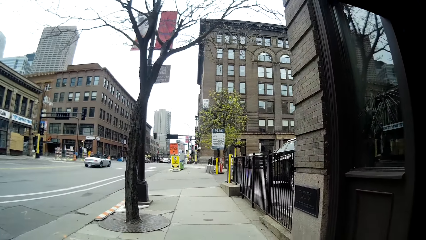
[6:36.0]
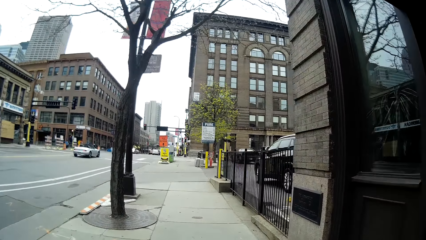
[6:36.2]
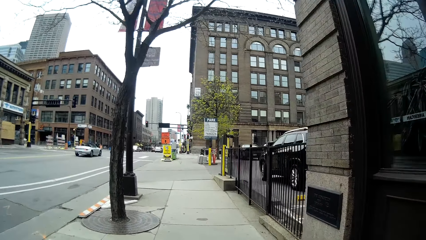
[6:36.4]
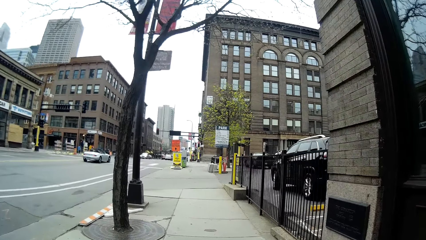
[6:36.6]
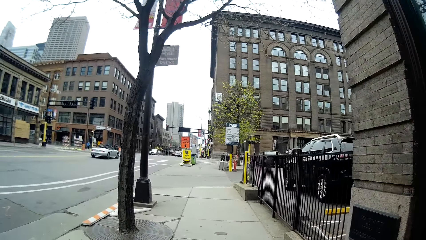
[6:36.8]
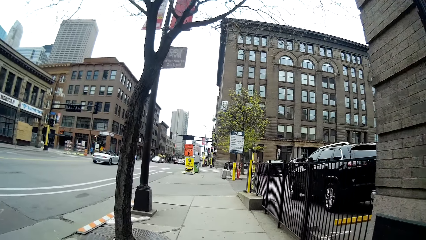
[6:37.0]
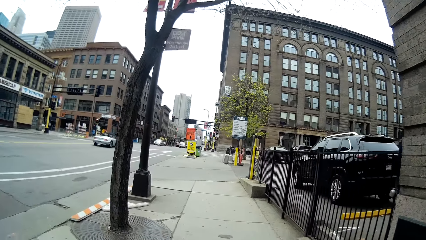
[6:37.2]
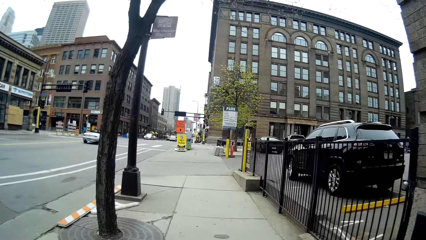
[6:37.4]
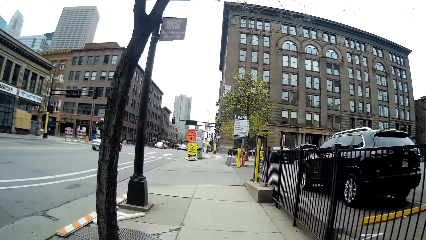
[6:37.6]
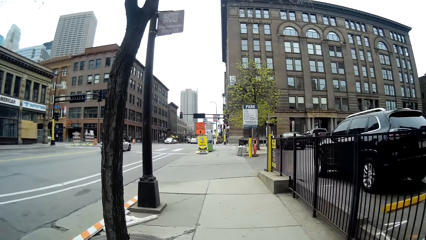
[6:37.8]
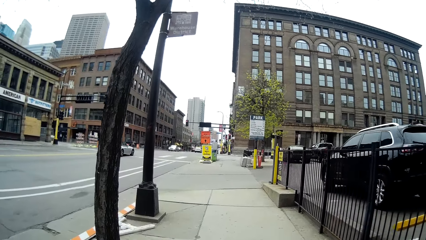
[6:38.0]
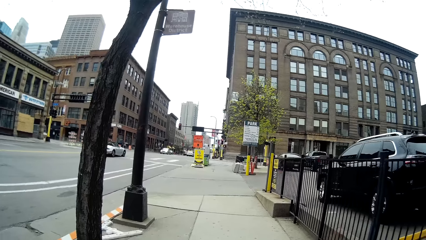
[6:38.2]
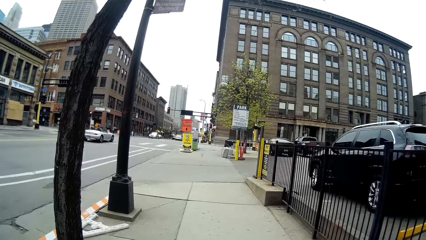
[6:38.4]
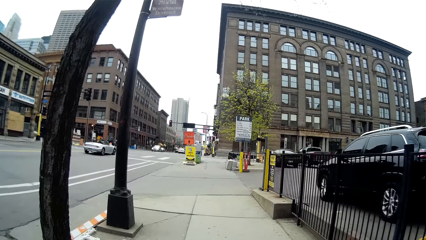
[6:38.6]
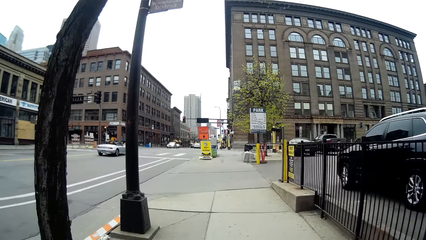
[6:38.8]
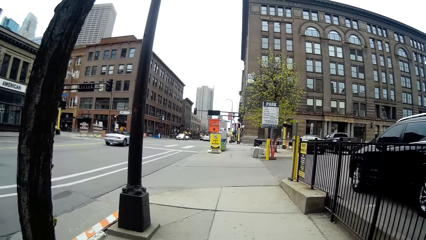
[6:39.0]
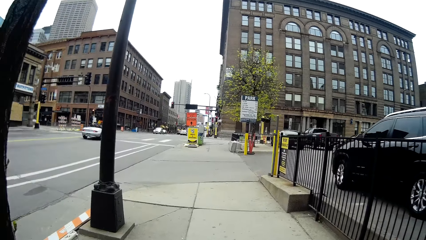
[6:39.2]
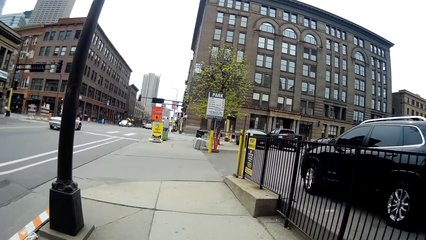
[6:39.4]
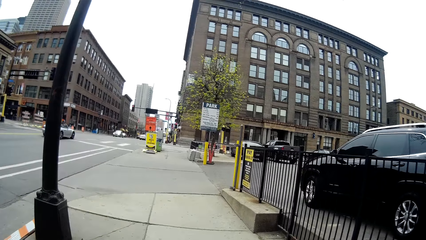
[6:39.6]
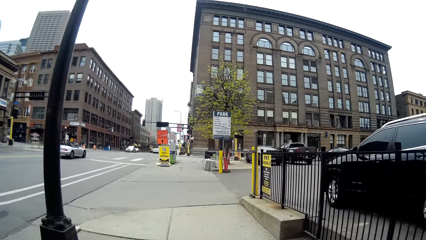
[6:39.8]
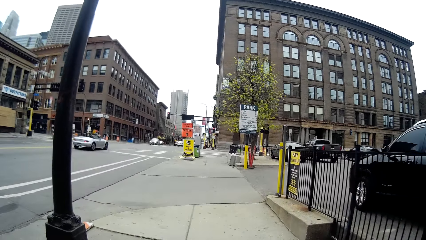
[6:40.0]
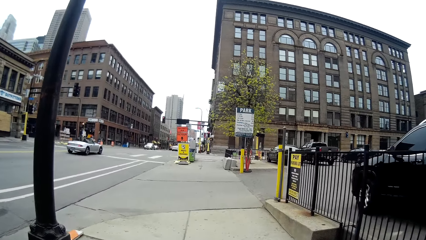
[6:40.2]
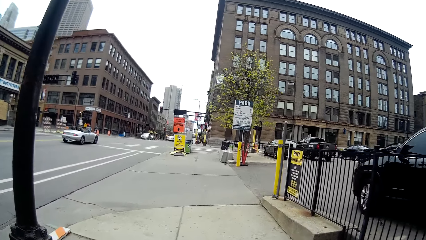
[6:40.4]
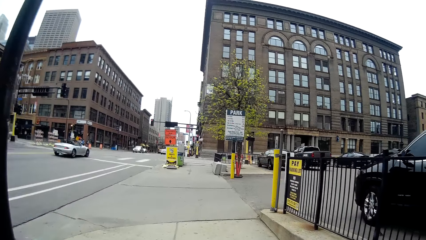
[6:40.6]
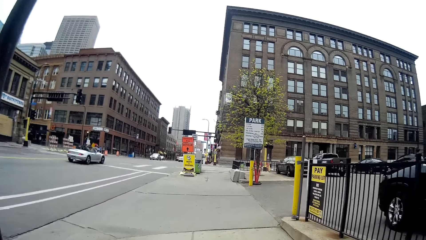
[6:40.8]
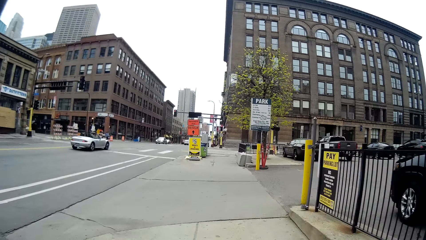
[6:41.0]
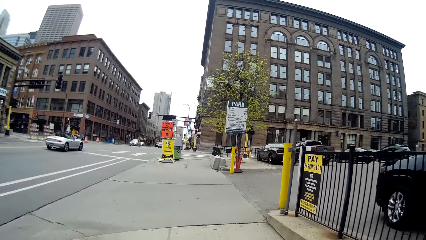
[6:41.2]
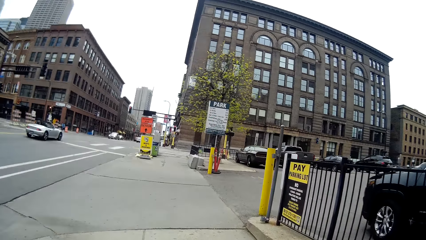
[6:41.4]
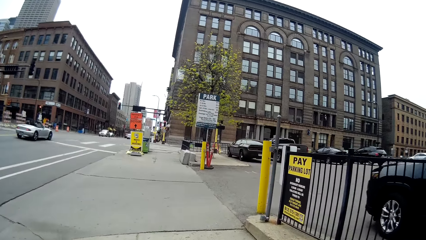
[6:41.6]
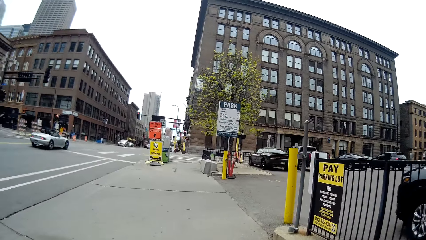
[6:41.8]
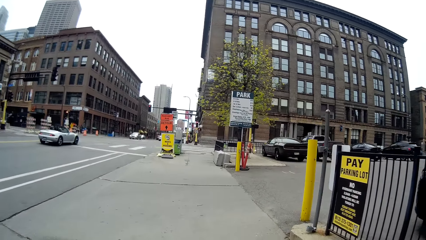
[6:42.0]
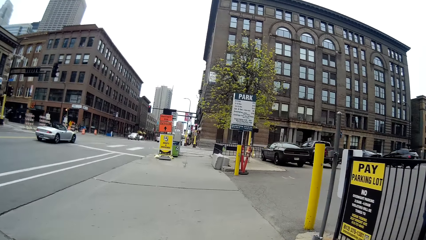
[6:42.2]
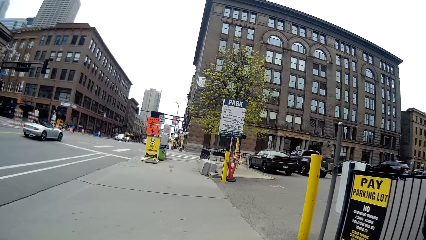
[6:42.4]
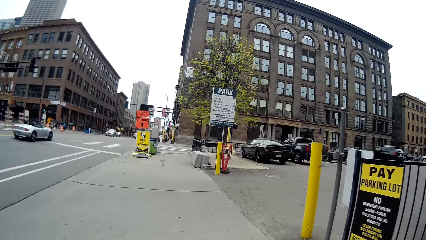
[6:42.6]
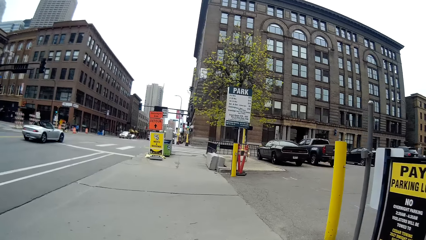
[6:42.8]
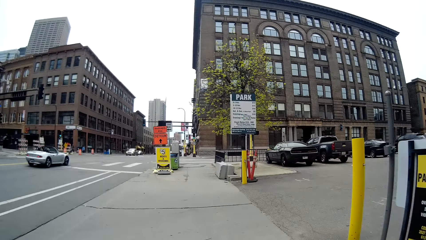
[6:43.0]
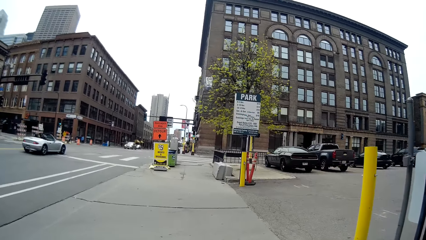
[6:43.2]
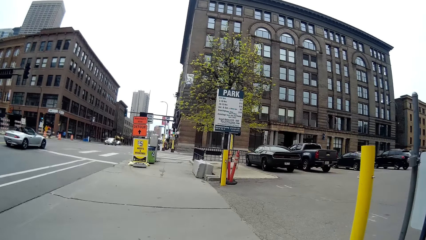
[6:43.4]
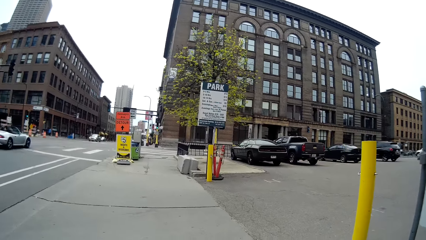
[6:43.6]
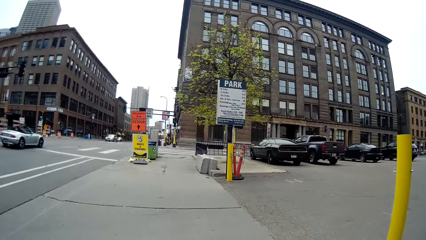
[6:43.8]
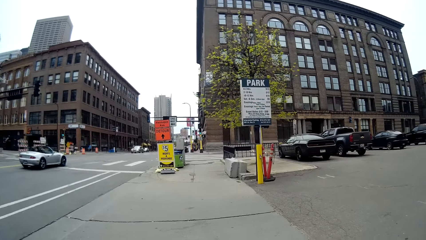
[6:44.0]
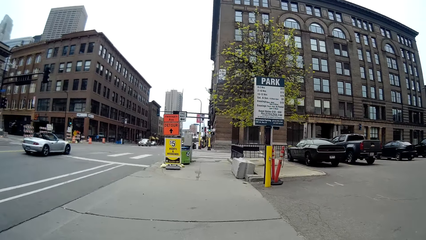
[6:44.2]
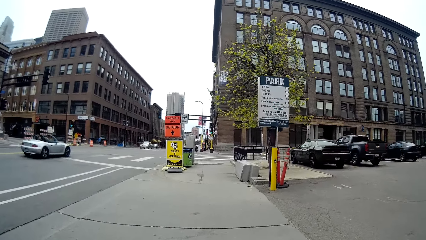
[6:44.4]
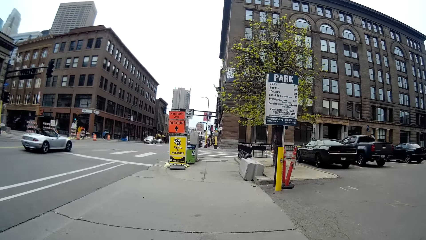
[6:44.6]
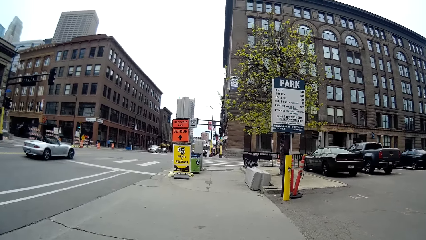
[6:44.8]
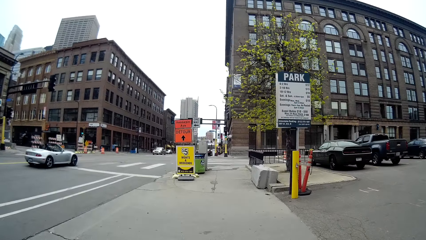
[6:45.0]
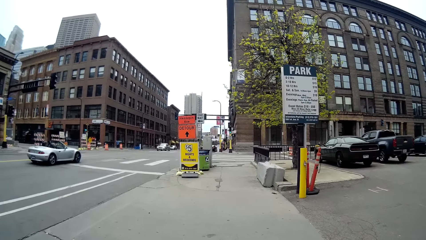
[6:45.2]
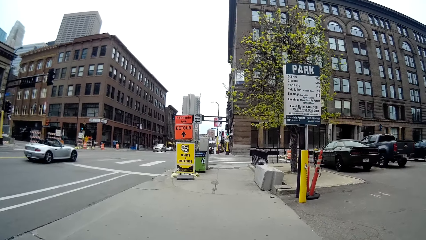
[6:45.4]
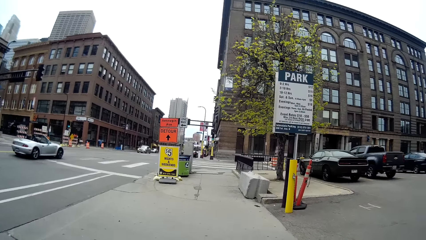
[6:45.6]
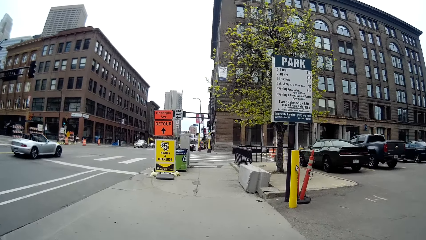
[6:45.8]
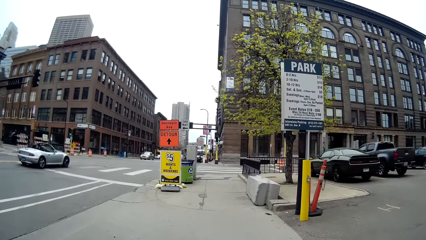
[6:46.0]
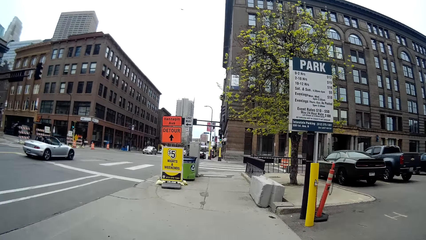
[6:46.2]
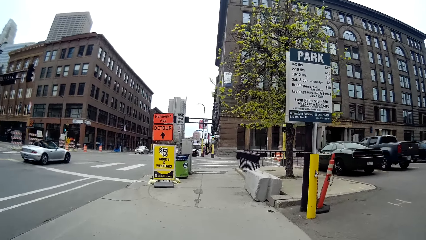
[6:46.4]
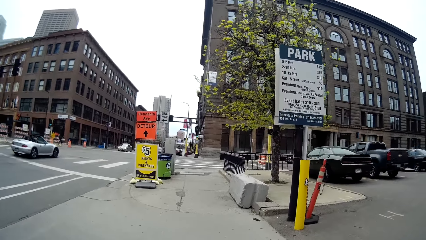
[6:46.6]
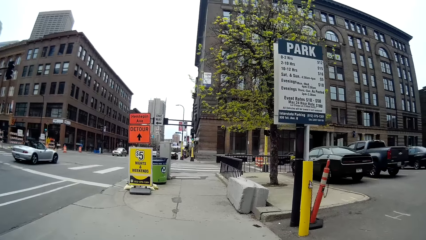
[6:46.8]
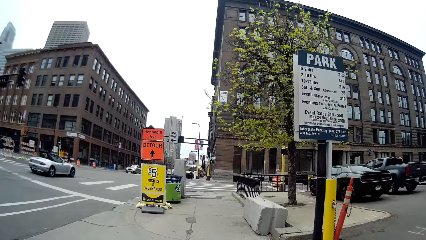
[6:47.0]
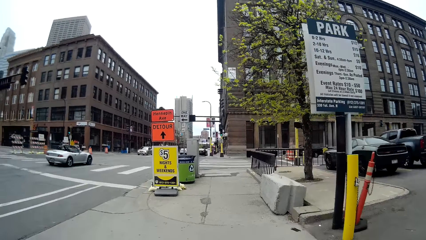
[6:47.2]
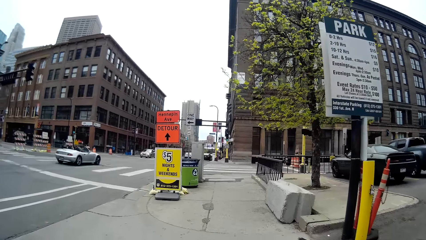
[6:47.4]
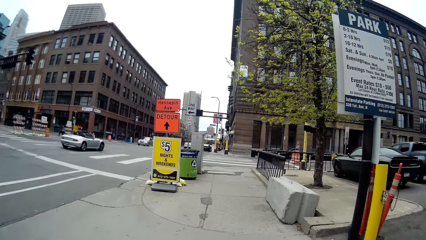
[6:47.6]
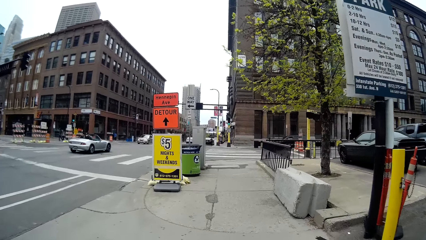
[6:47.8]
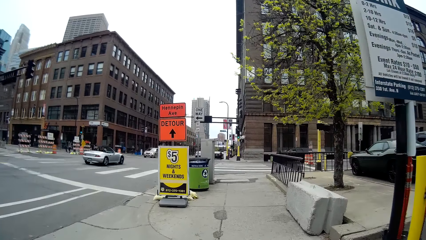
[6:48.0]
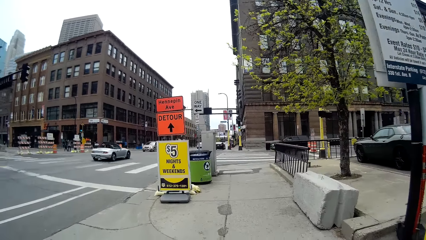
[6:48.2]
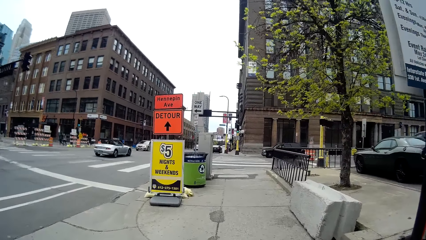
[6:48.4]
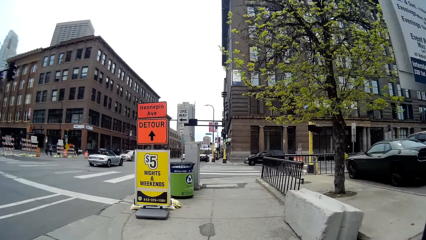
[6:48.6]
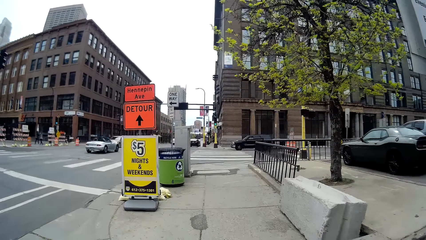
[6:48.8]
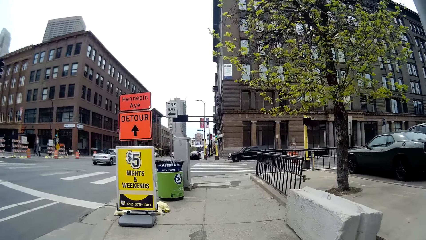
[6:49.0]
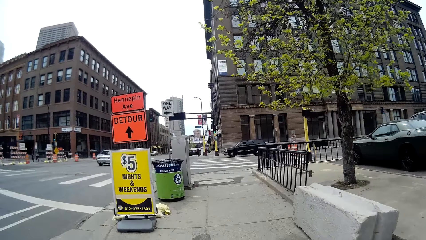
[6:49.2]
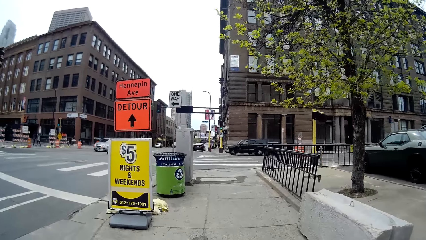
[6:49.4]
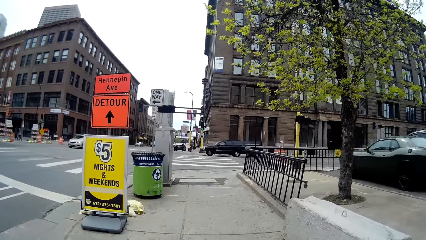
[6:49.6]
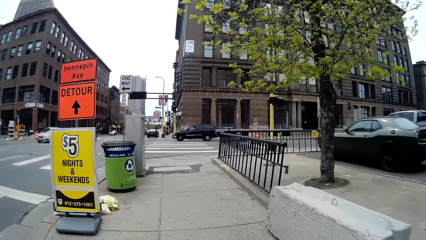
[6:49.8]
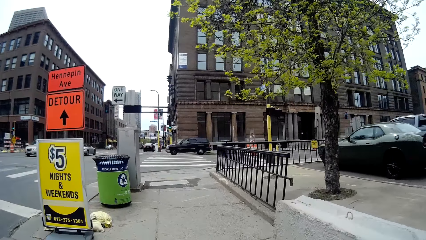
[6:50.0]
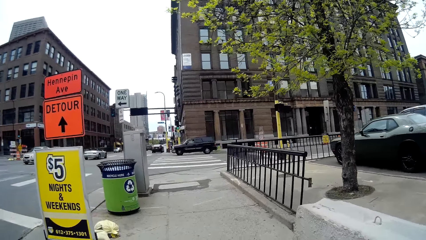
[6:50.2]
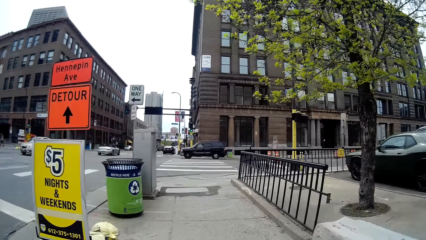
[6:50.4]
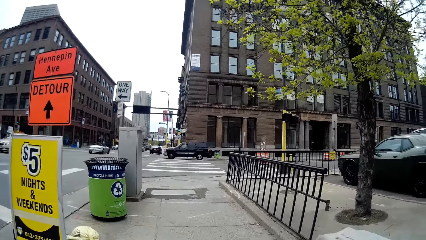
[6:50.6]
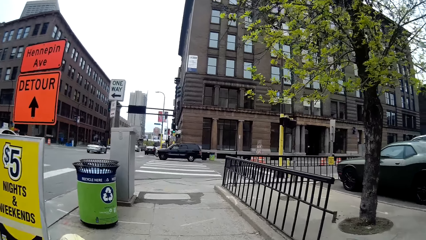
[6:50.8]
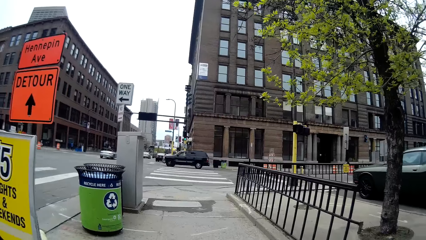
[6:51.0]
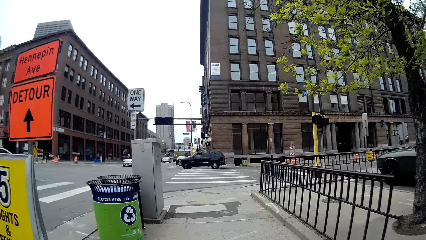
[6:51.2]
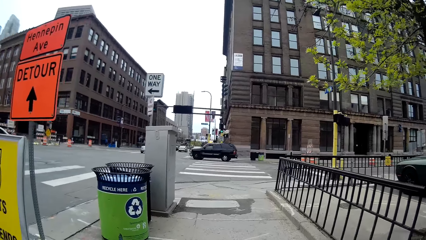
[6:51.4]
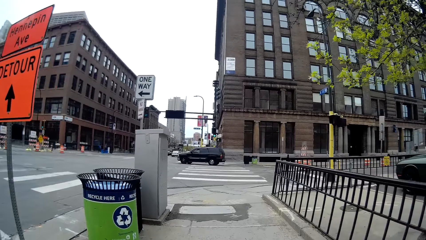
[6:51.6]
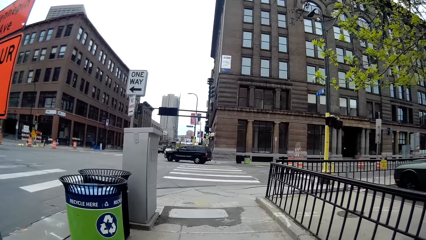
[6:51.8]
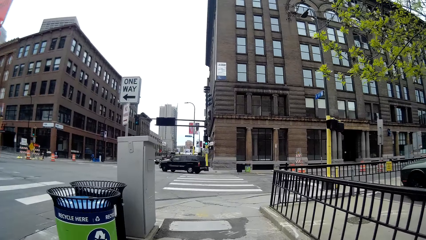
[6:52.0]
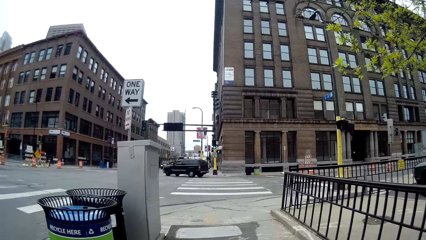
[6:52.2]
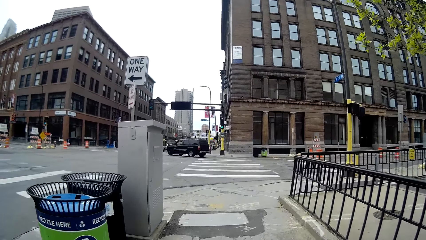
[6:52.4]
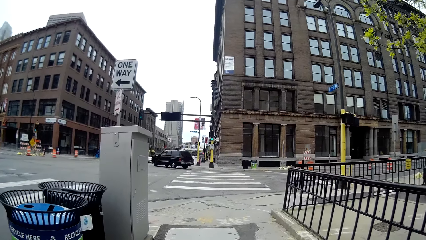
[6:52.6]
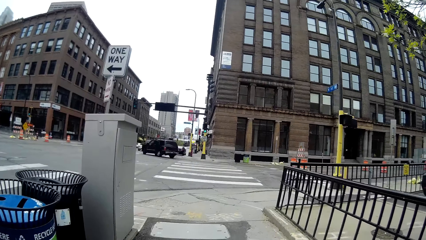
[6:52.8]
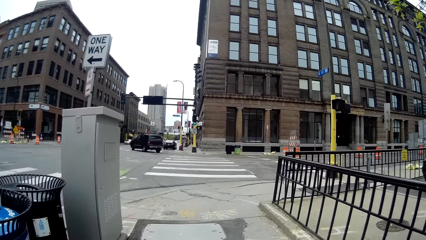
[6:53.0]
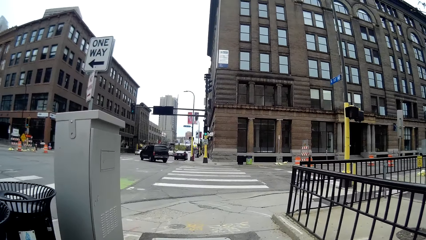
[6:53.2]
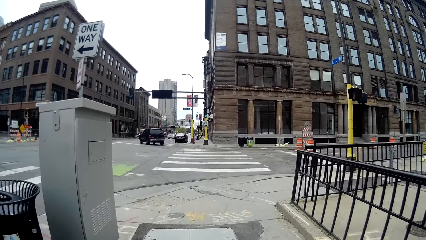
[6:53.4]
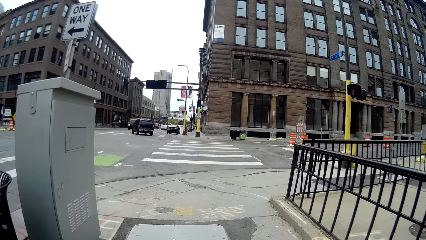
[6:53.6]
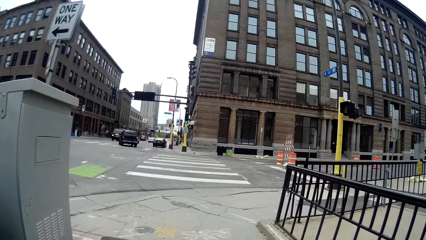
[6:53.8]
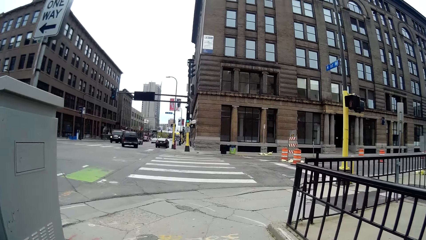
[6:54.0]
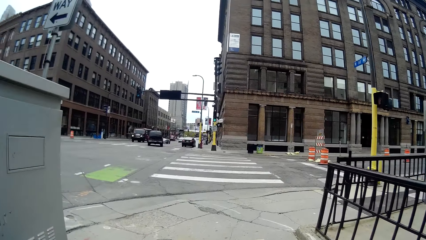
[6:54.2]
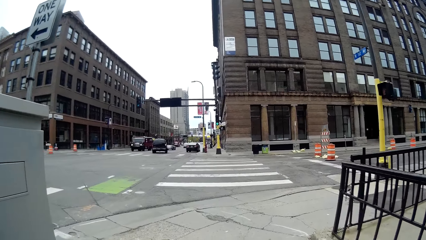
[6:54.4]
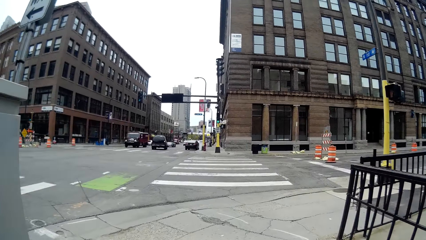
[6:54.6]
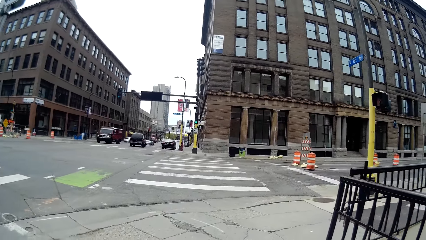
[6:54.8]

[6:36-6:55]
The lady speaks to the camera wearer. The camera wearer speaks to the lady. A silver vehicle drives past the camera wearer.
